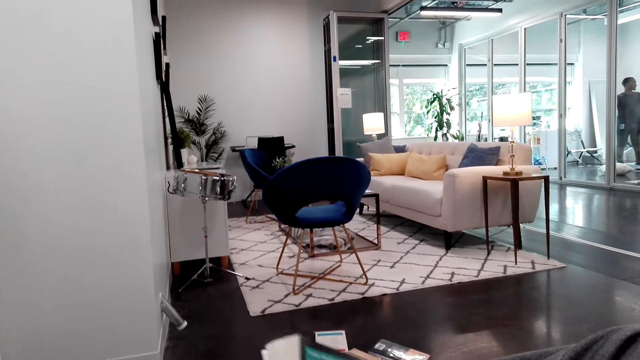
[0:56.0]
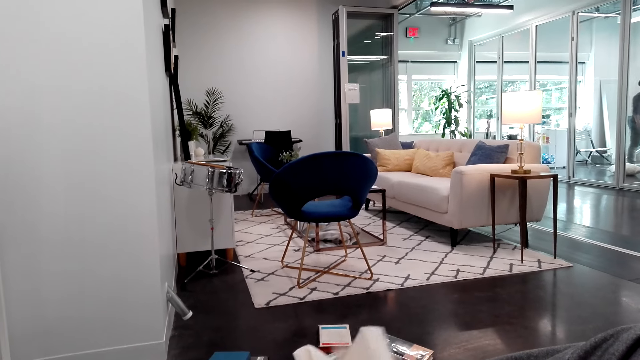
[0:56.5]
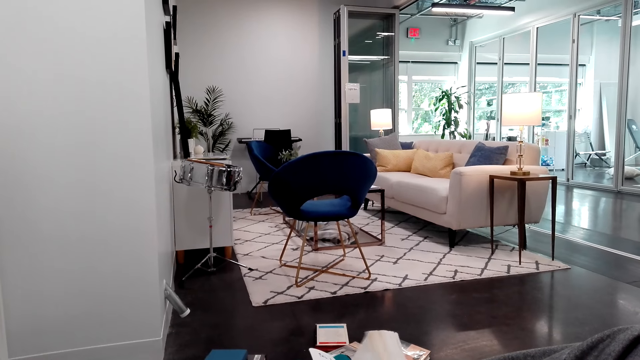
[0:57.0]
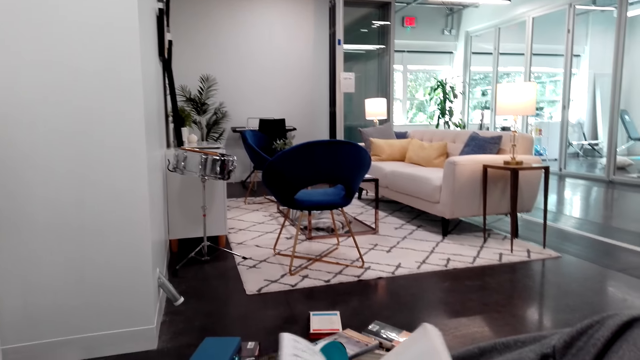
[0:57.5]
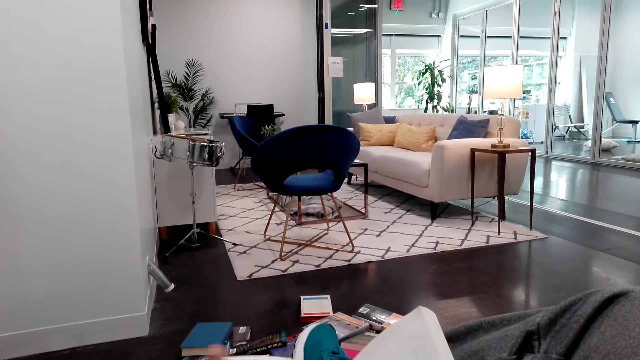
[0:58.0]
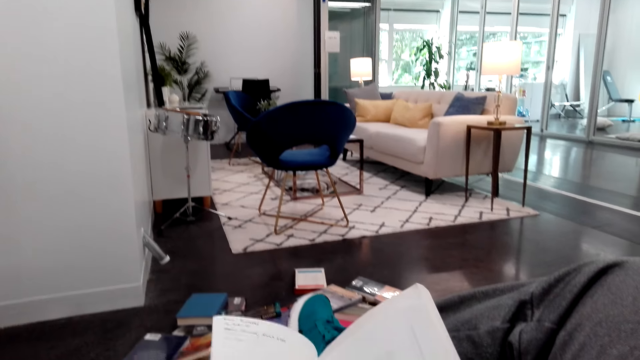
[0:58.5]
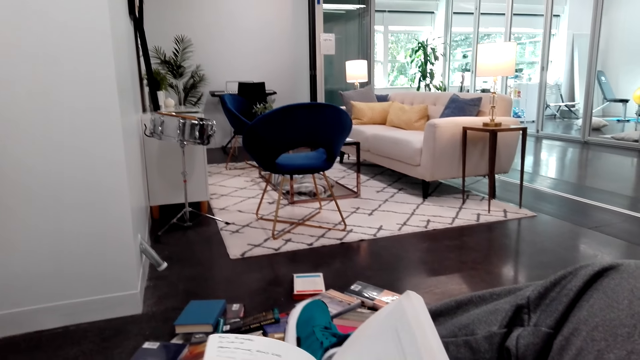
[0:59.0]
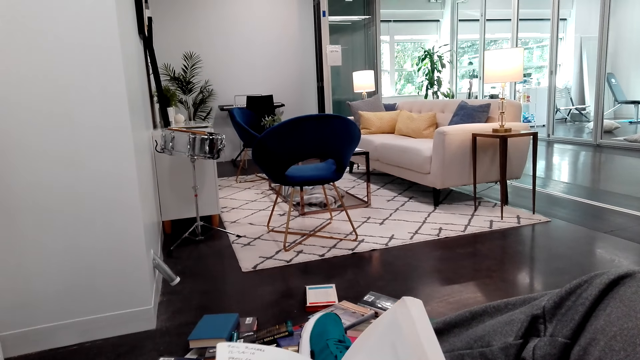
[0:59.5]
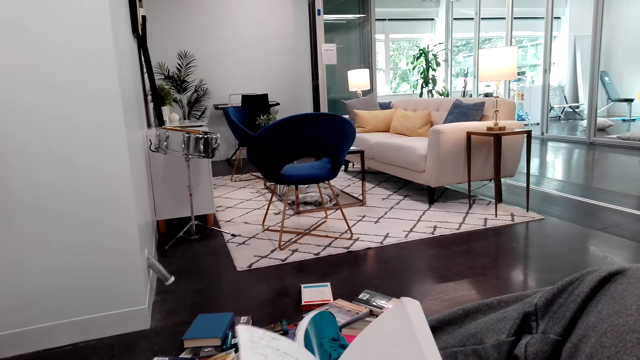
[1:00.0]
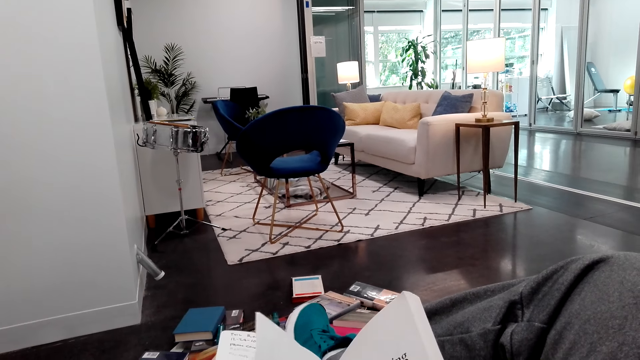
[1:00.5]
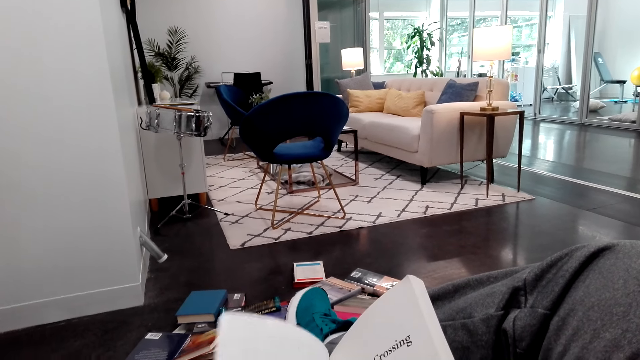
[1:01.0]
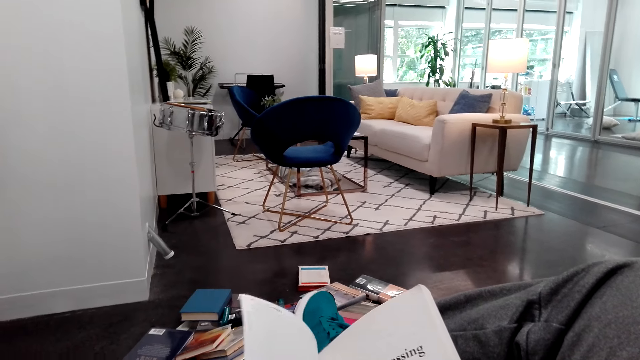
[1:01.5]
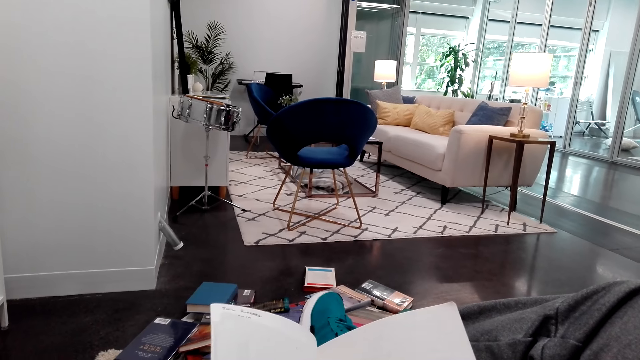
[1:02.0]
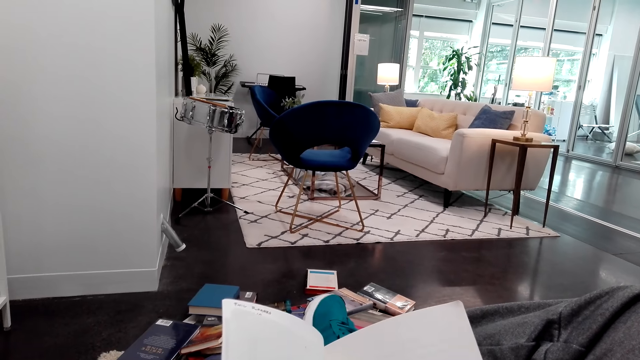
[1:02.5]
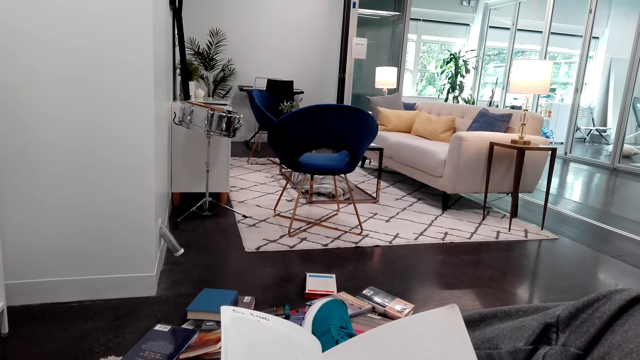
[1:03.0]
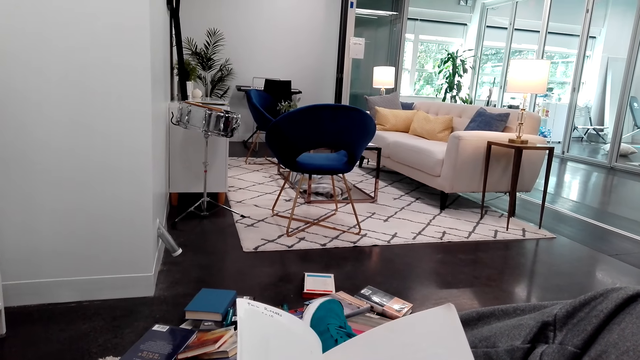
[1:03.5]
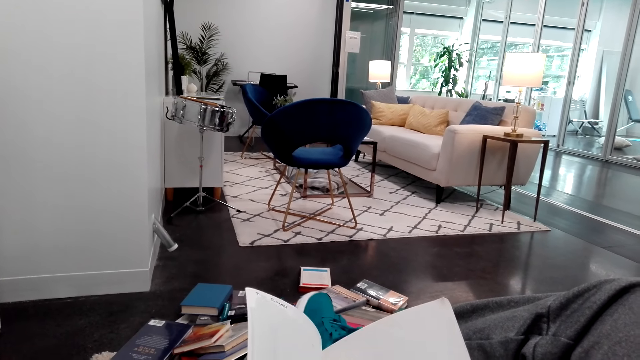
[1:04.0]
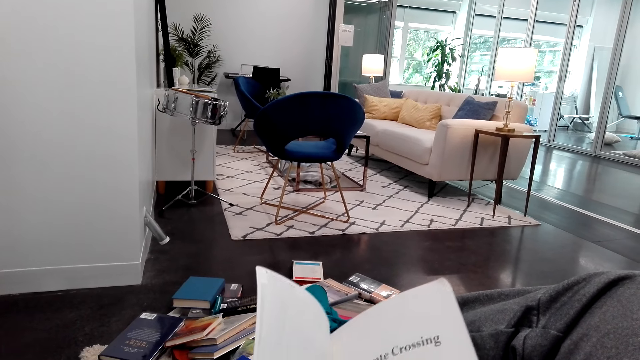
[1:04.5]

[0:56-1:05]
The man walks around. The camera wearer flips pages of the book. They open the book. They open the pages. They stare at the book. They flip a page. They flip another page.

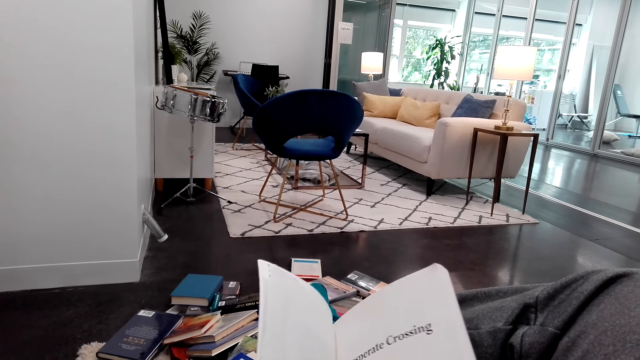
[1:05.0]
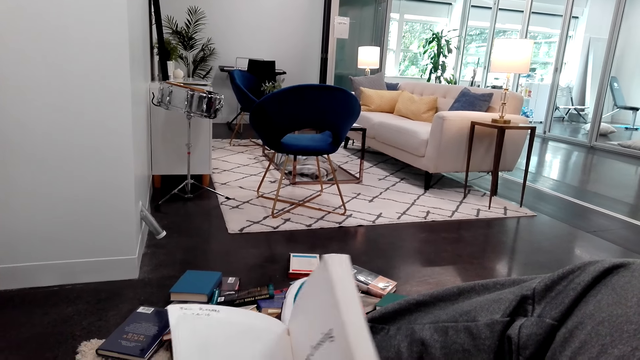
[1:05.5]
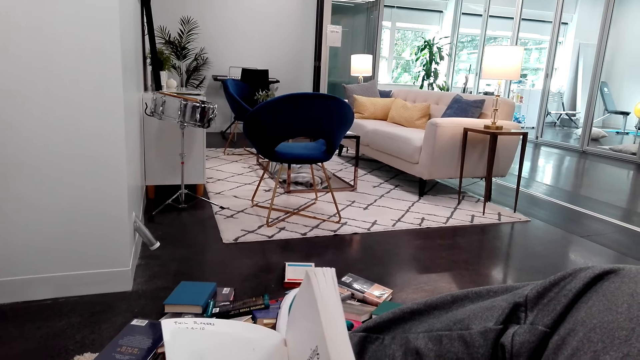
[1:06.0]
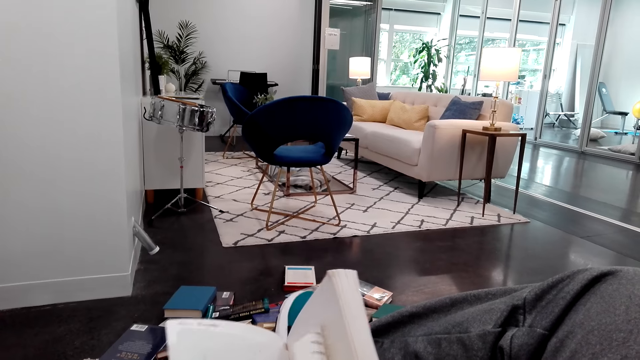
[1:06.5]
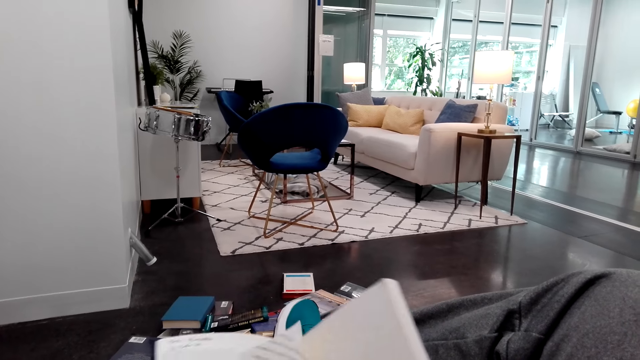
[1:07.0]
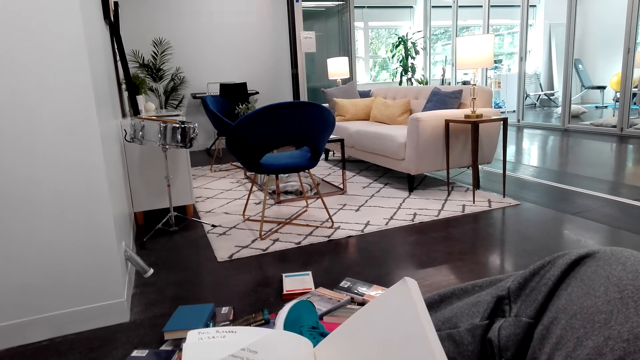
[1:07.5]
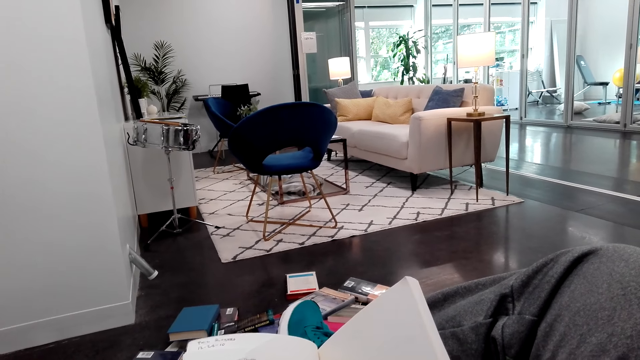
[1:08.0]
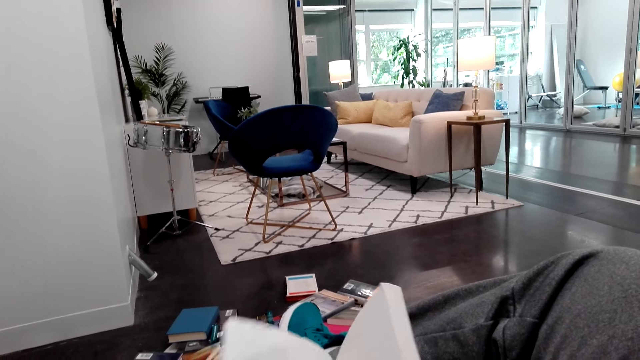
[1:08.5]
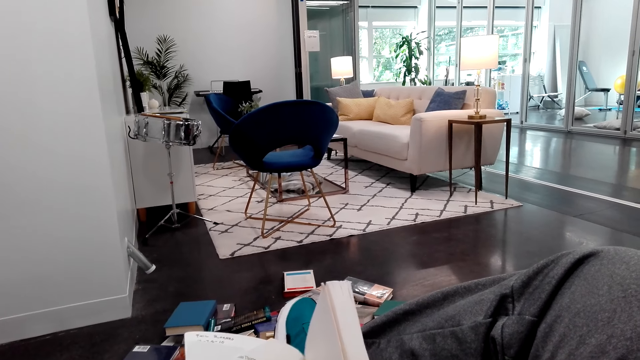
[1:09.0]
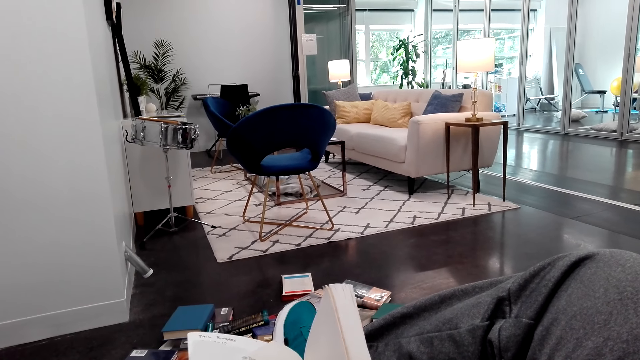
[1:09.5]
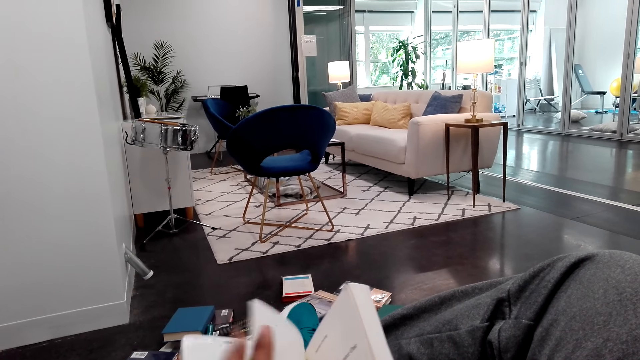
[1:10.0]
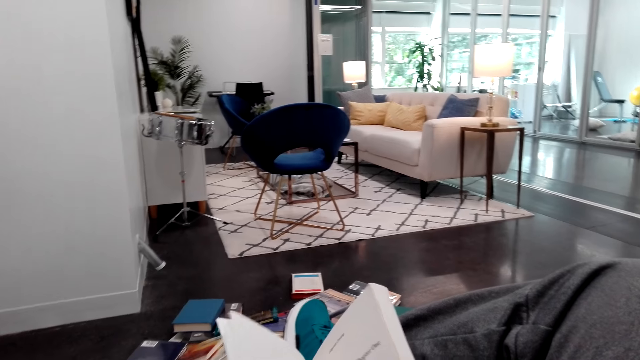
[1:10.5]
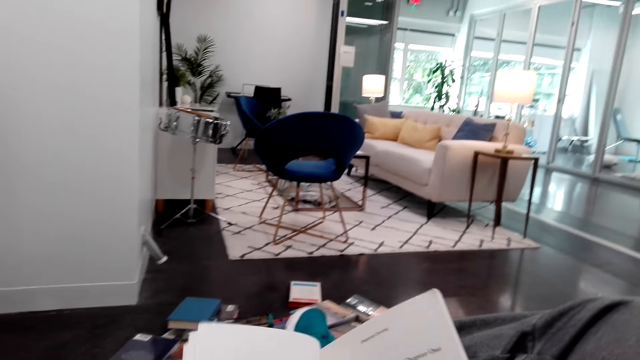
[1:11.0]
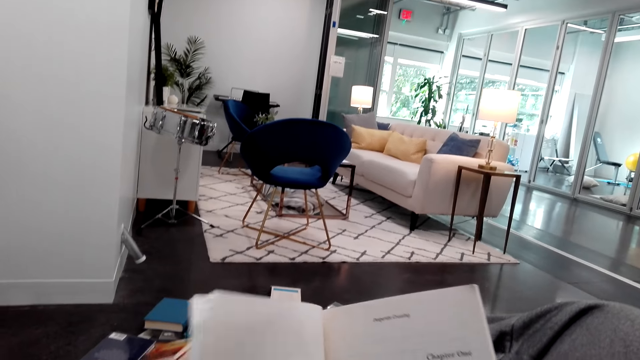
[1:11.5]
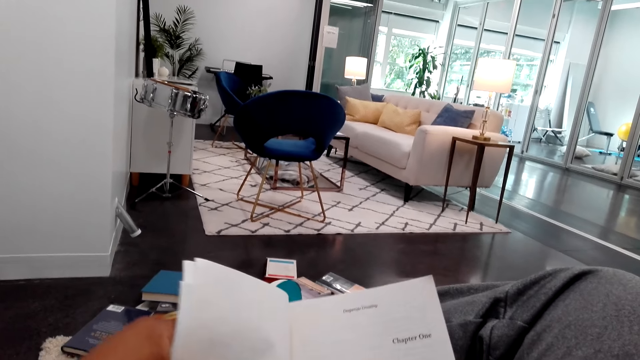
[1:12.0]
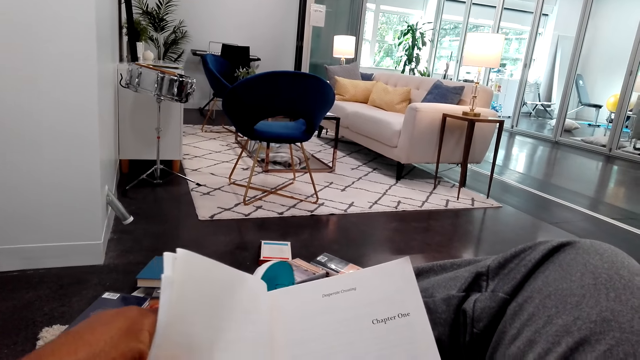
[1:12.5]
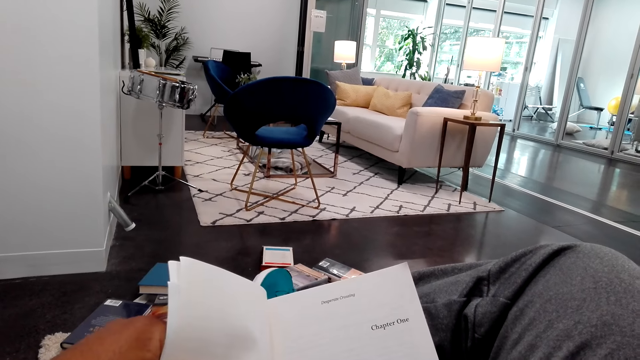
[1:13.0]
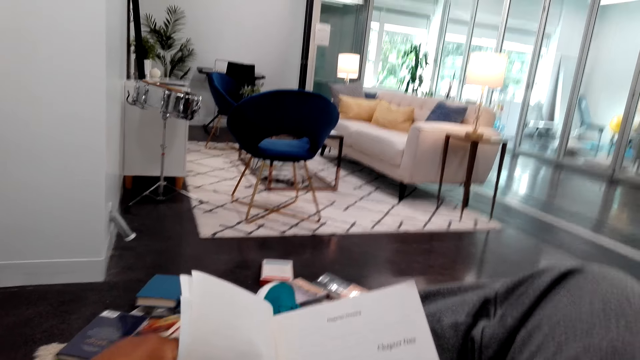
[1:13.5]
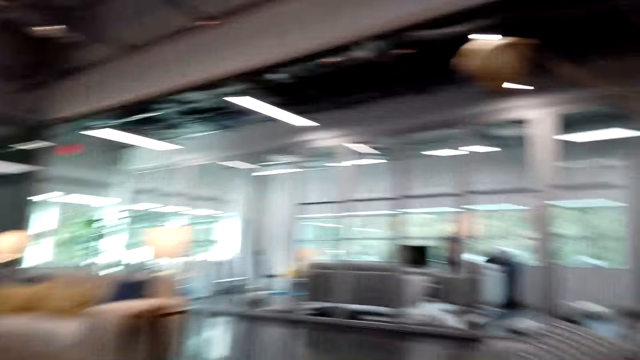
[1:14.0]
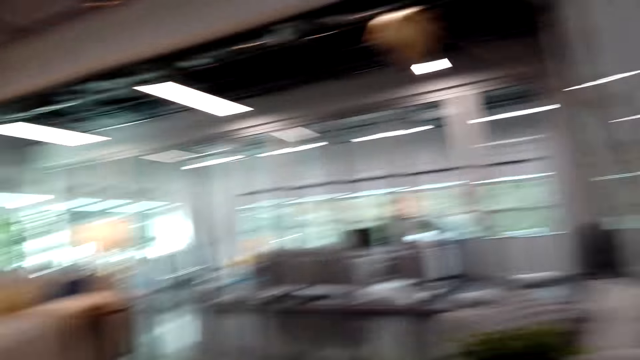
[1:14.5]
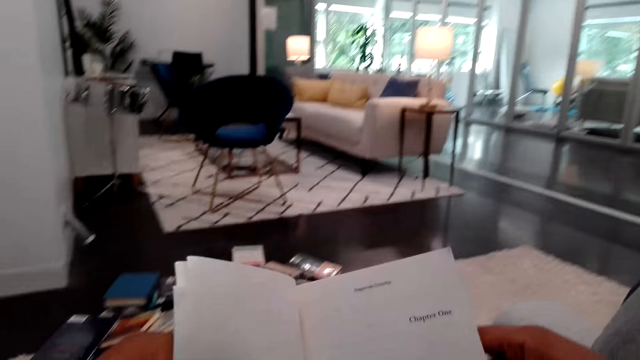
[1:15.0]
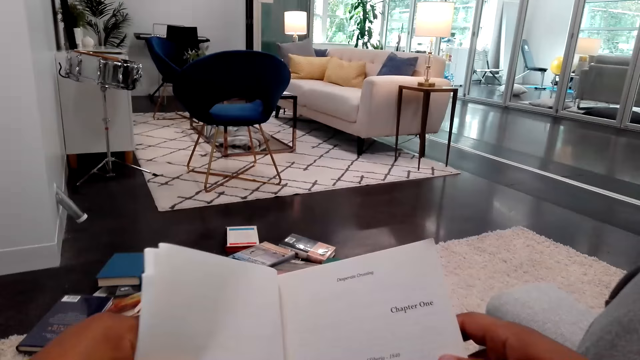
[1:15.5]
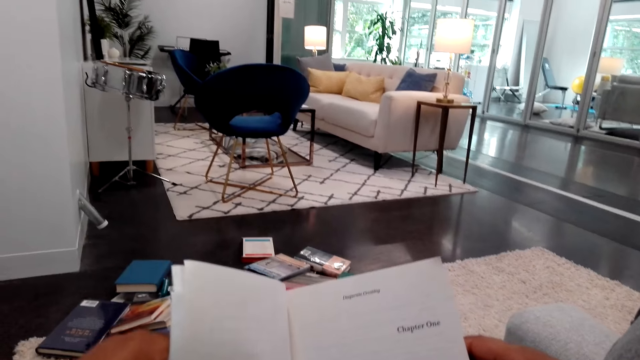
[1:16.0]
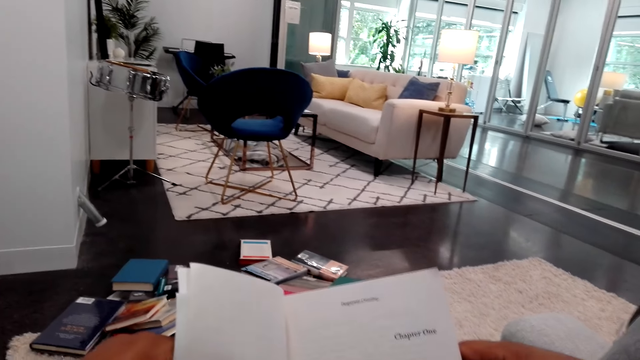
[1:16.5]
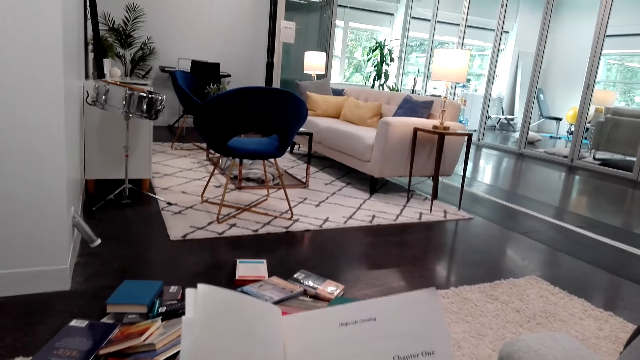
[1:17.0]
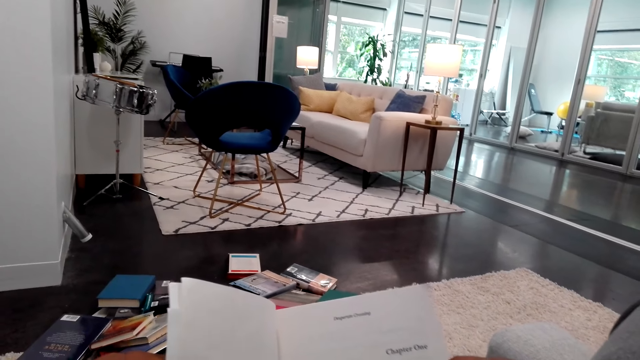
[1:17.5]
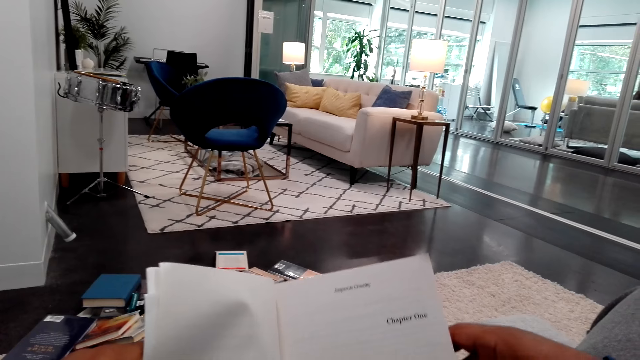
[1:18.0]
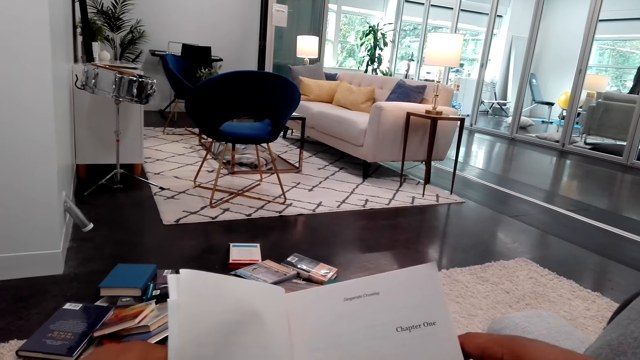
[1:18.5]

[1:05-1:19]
The camera wearer flips another page. They flip another page again. They read the book. They look away for a minute. They read the book.
